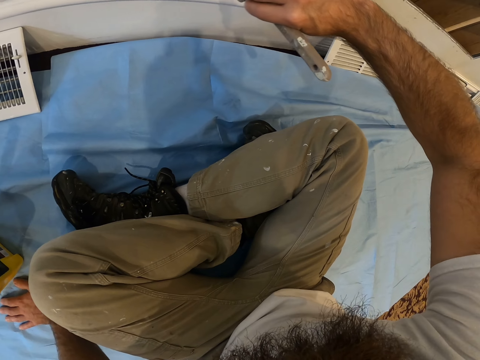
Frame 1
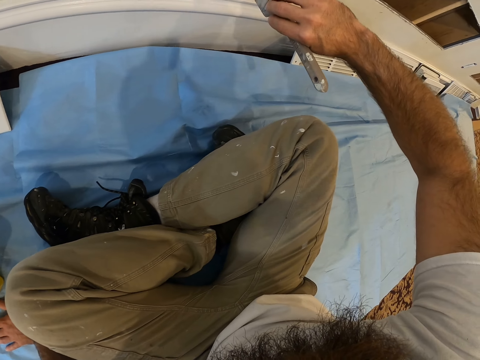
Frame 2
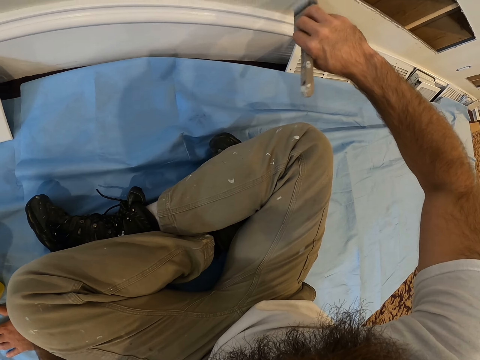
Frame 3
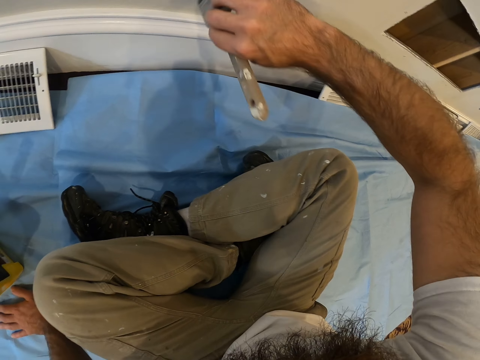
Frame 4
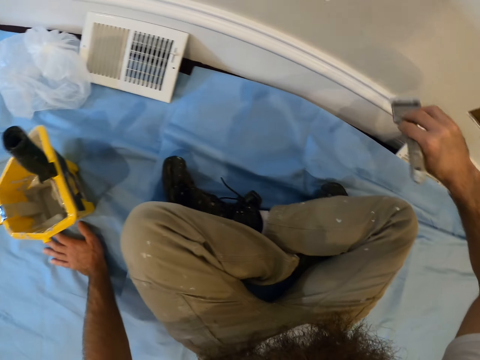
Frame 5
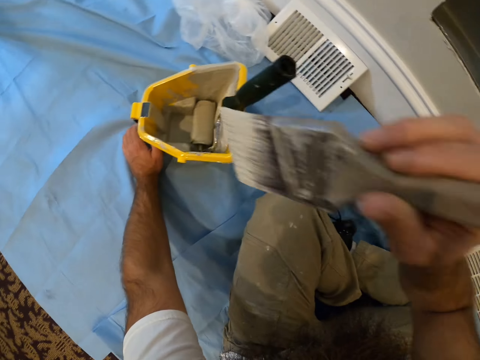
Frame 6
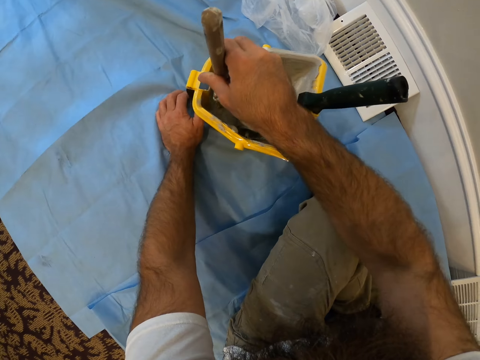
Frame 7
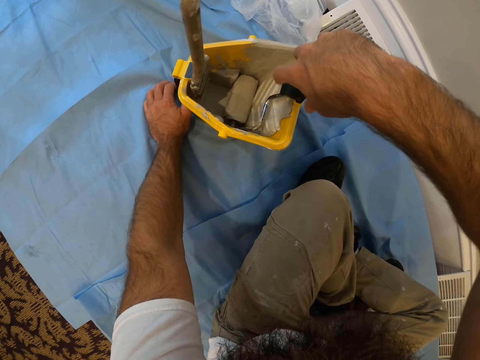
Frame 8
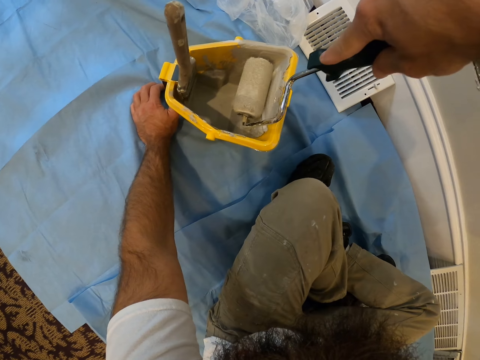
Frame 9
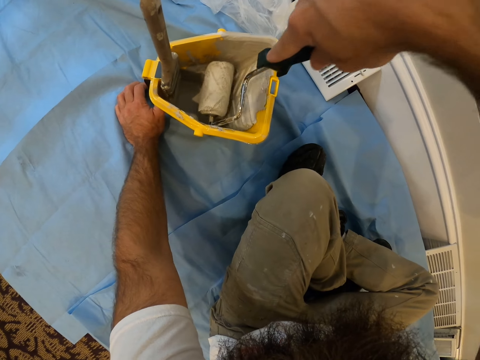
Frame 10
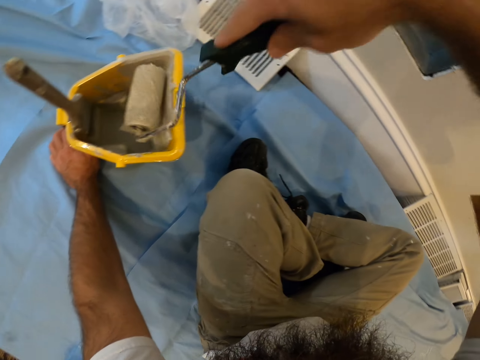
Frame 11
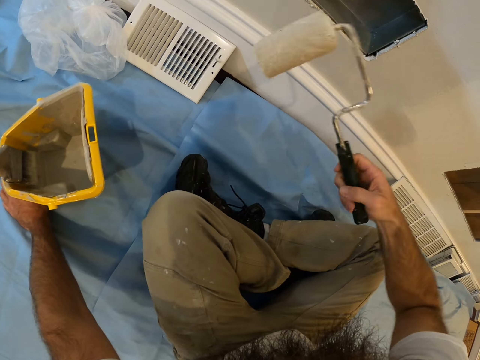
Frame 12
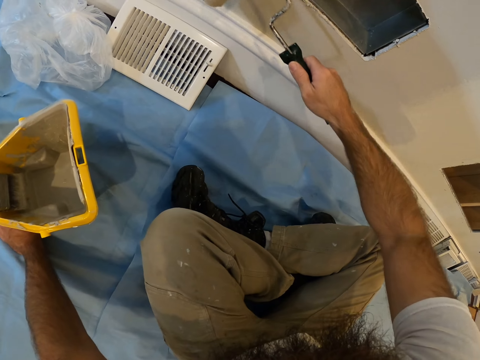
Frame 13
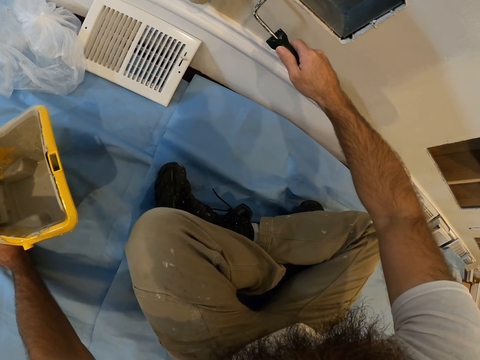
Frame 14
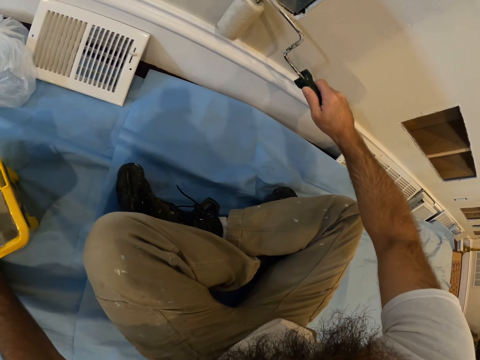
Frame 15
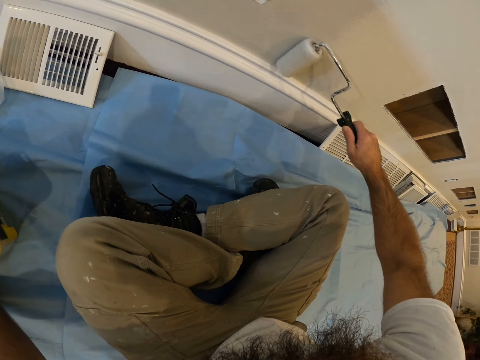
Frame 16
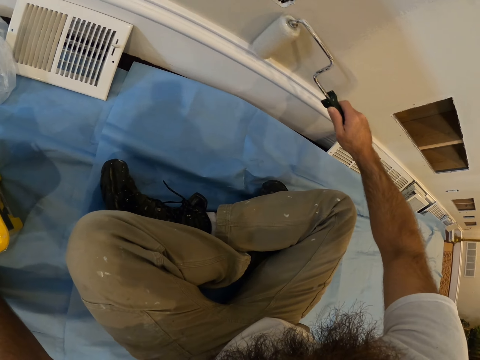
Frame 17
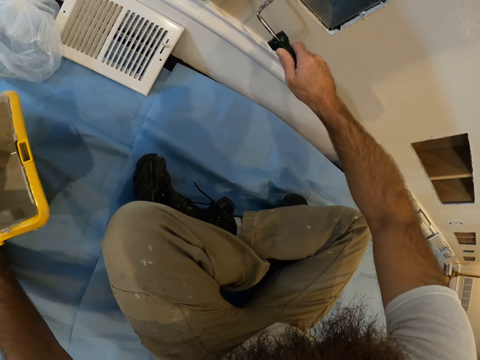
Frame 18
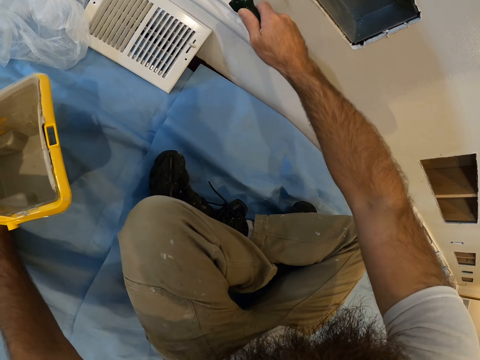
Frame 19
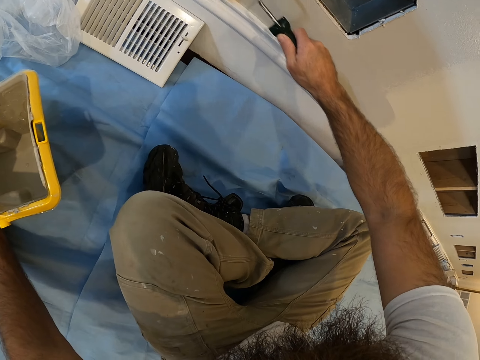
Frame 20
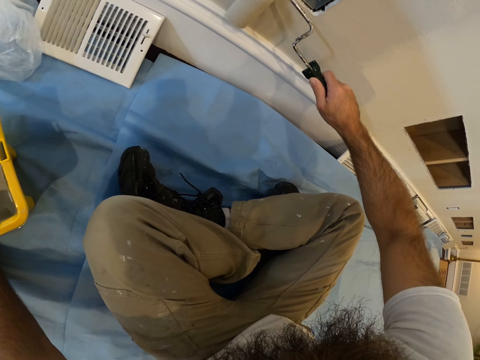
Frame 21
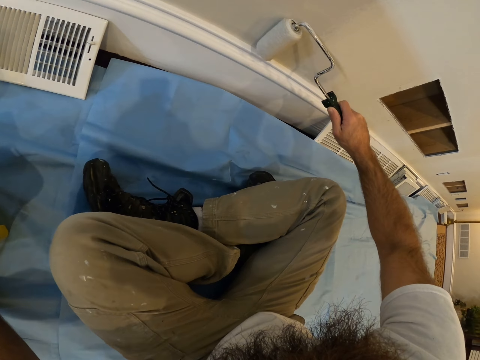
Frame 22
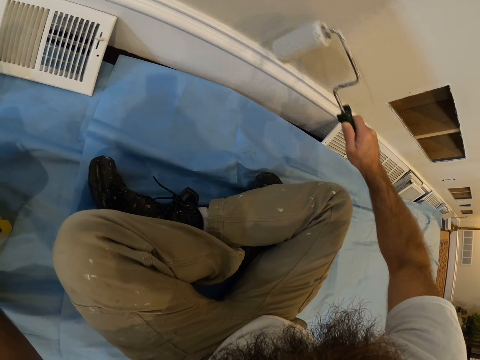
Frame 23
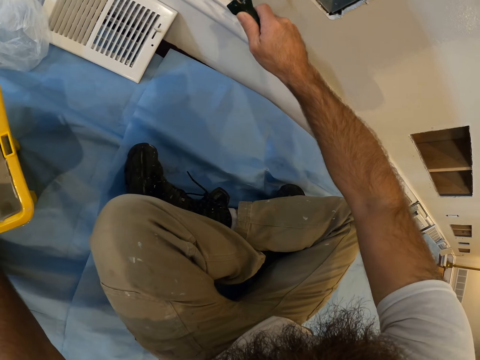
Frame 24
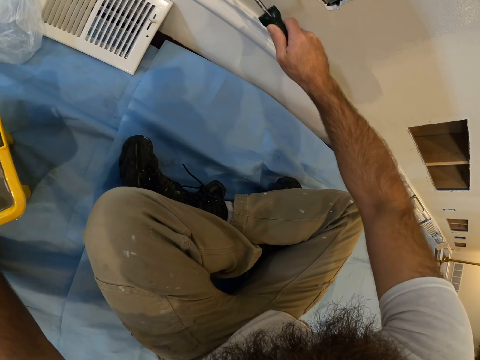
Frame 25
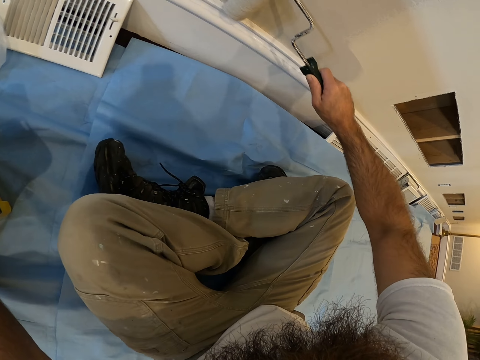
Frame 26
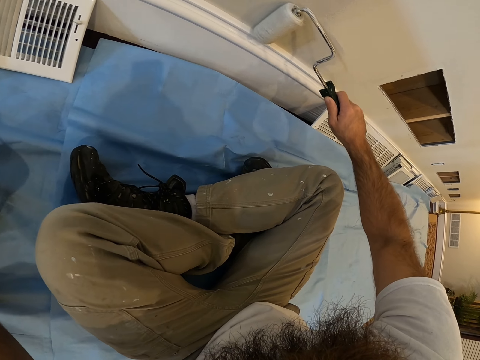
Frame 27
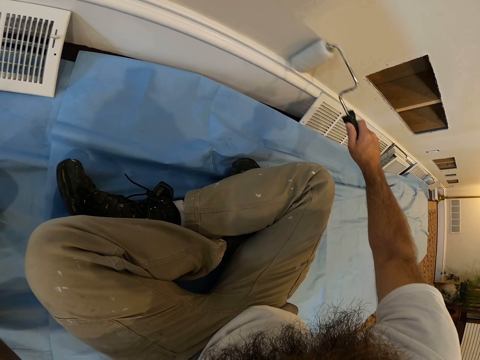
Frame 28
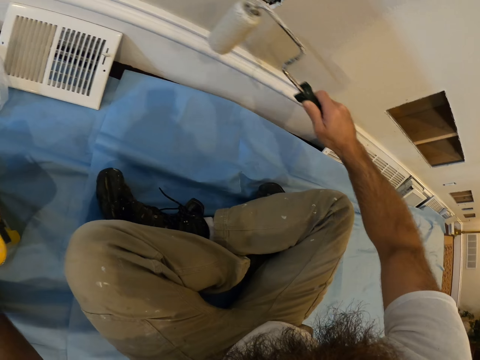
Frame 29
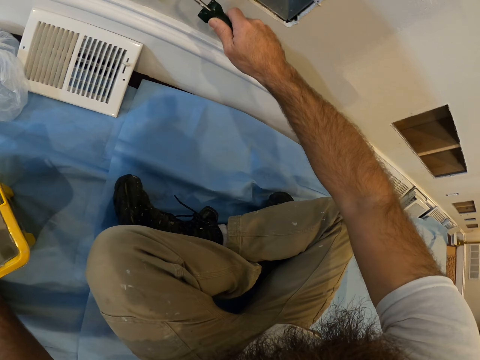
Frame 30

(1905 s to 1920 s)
The camera wearer drops the paint brush in a bucket with his right hand. He picks a paint roller from the bucket with his right hand. He paints the wall with the paint roller in his right hand.

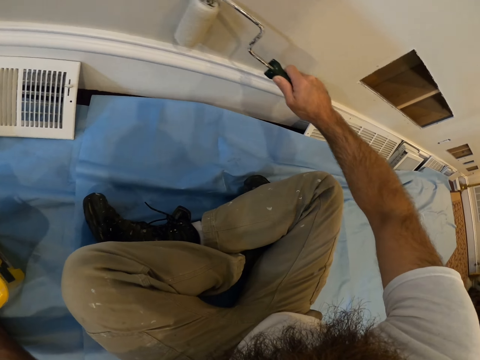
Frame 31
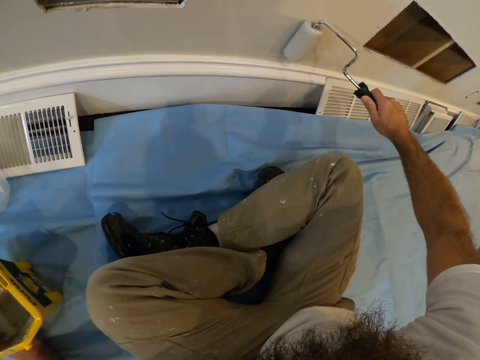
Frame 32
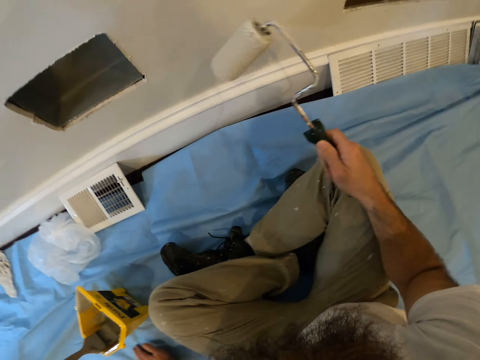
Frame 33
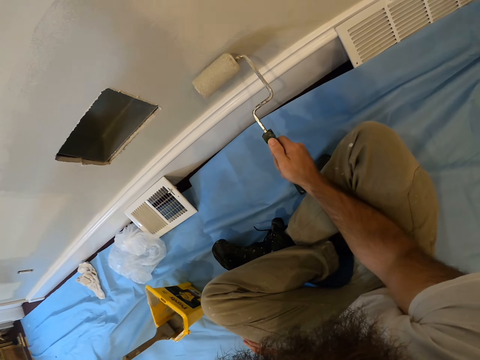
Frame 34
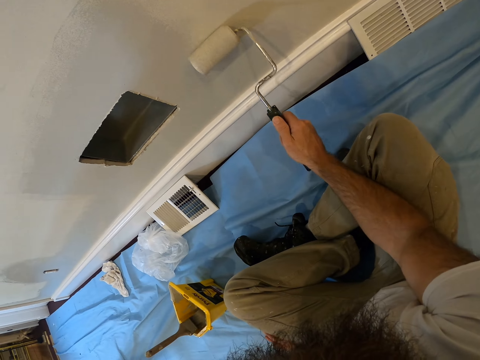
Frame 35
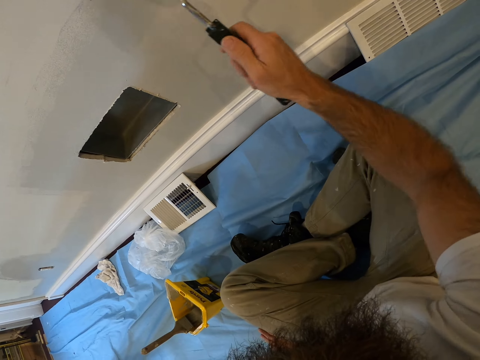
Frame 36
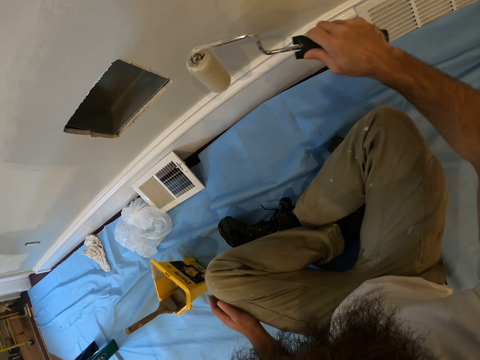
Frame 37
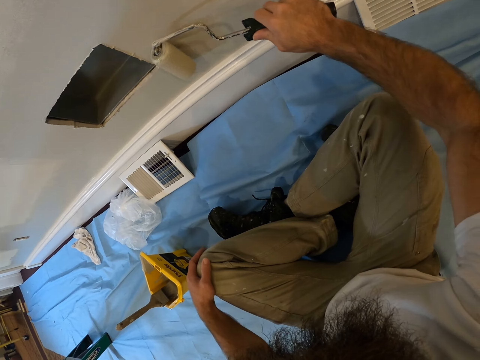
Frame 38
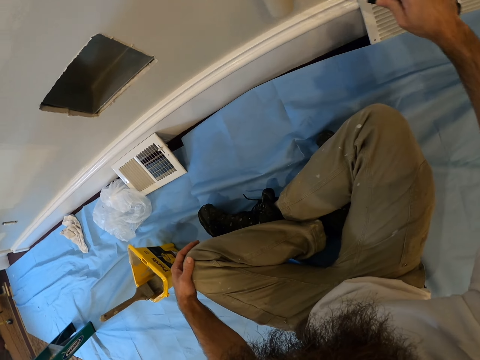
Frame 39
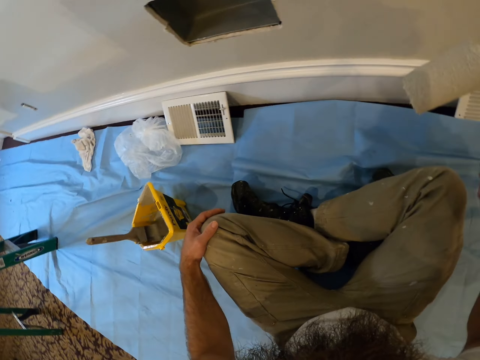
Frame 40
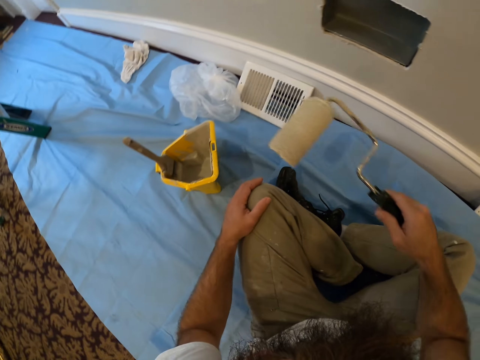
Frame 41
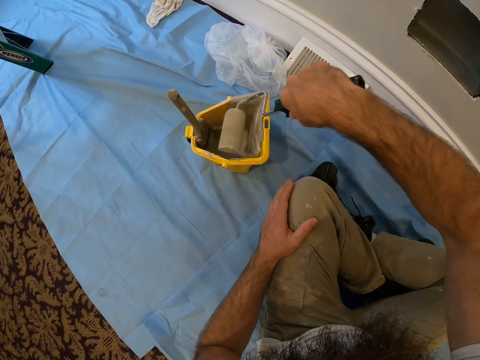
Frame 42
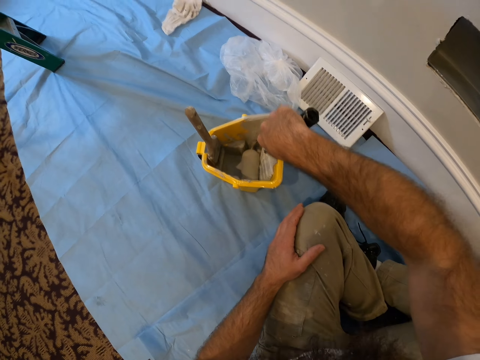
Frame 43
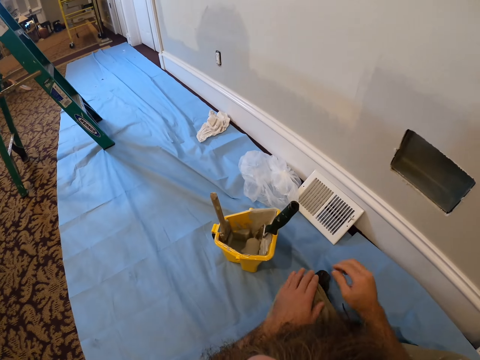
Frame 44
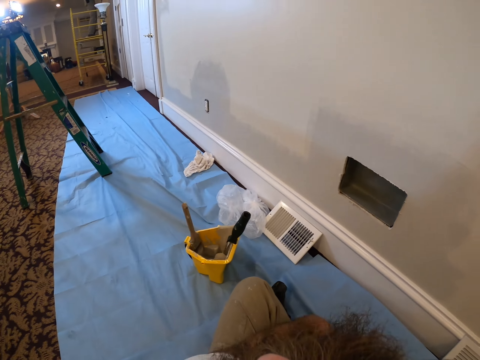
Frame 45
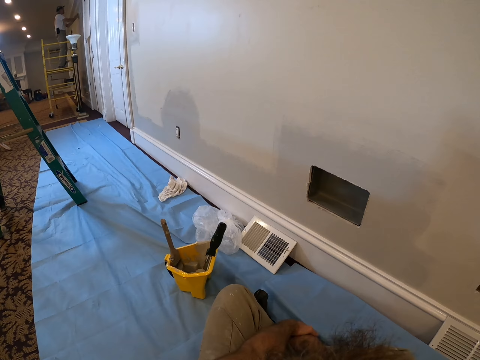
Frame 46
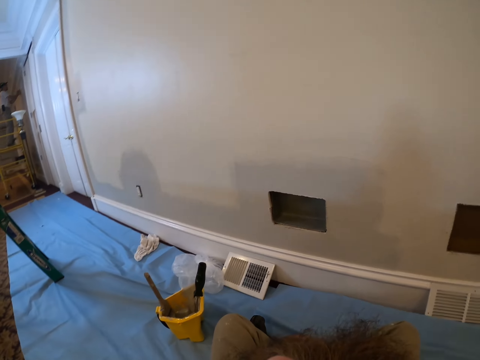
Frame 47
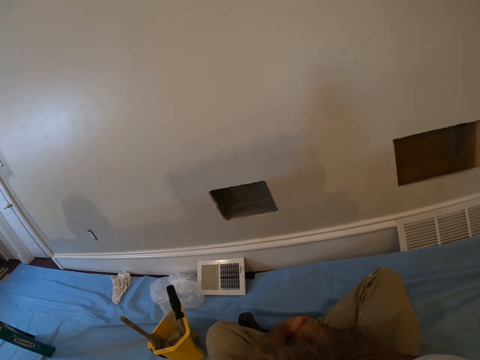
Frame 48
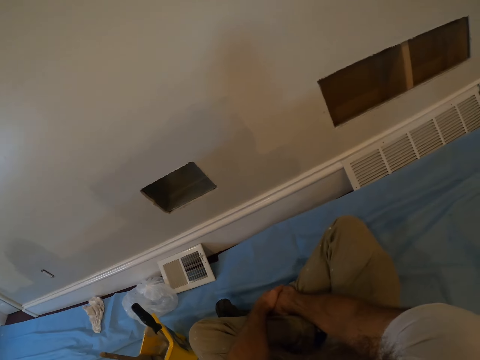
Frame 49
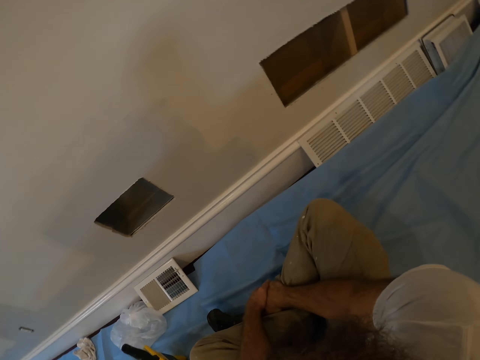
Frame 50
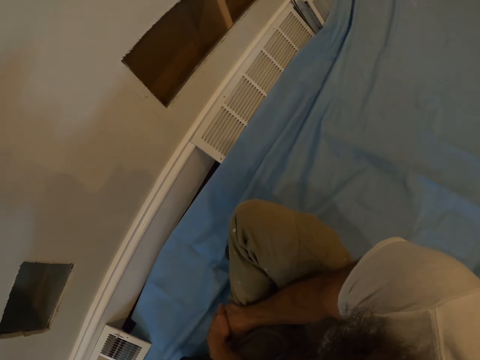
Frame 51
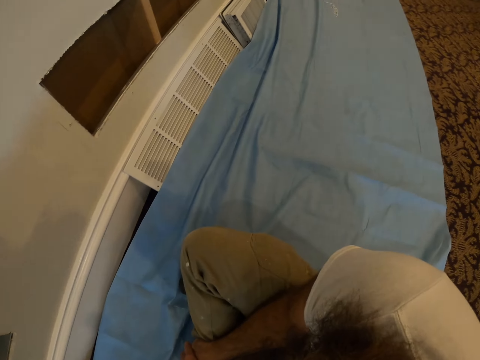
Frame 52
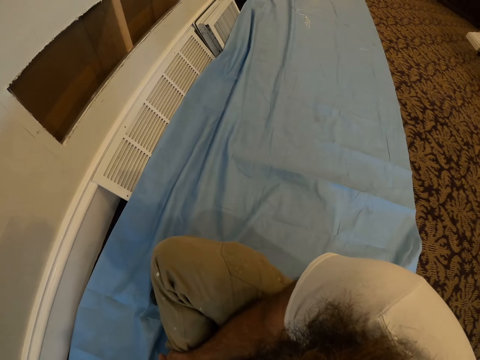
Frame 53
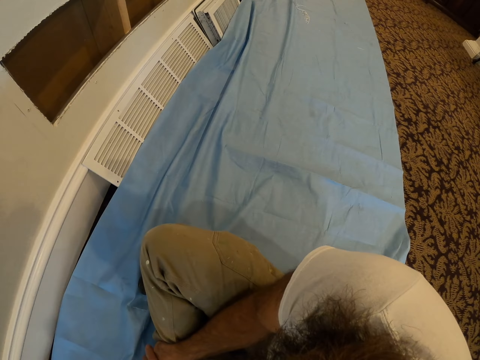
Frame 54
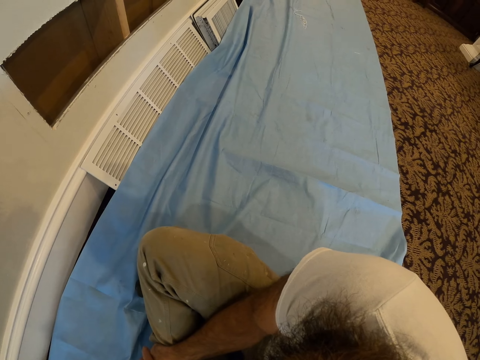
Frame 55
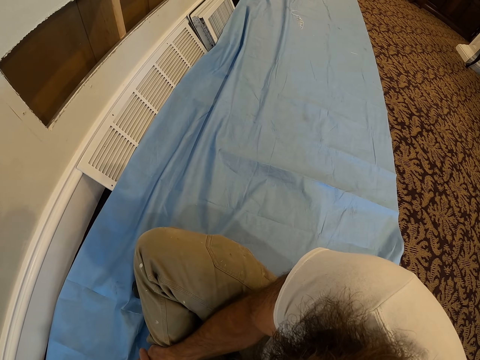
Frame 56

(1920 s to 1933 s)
The camera wearer drops the paint roller in the bucket with his right hand.
